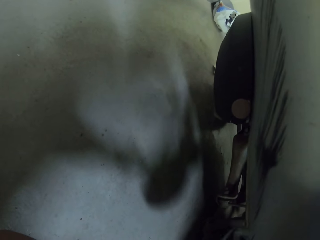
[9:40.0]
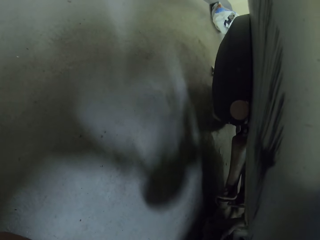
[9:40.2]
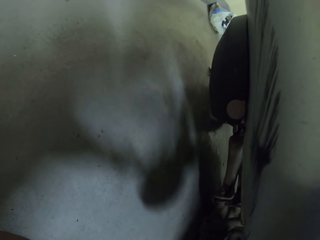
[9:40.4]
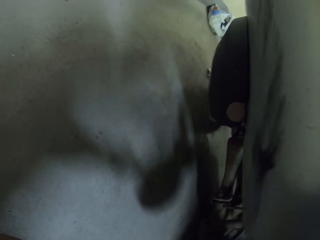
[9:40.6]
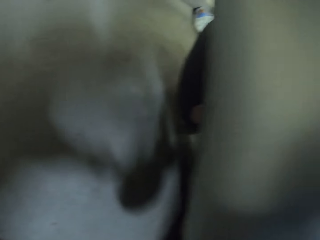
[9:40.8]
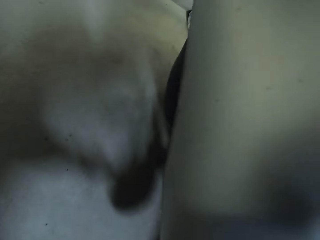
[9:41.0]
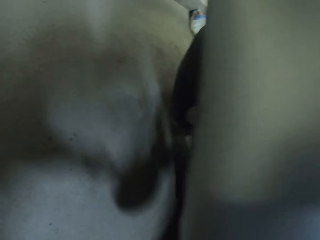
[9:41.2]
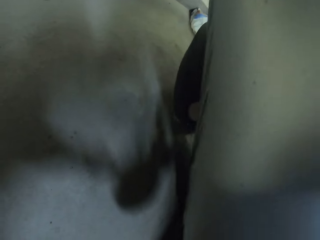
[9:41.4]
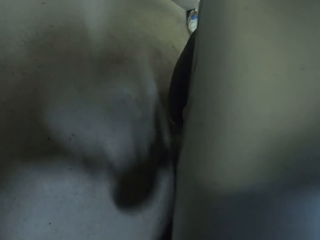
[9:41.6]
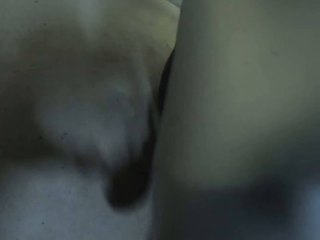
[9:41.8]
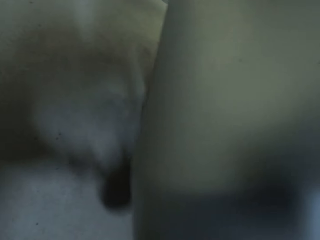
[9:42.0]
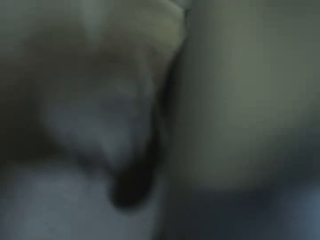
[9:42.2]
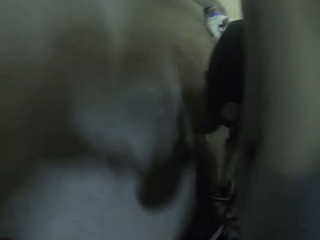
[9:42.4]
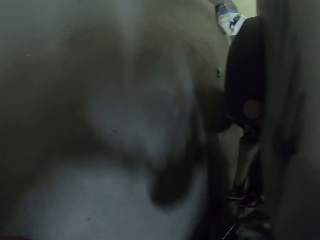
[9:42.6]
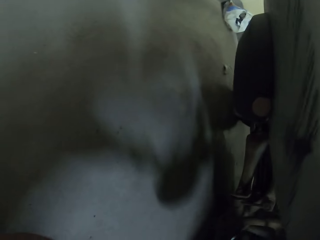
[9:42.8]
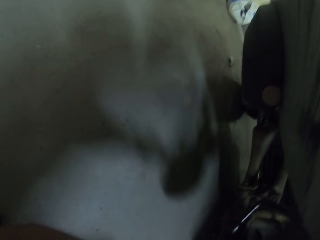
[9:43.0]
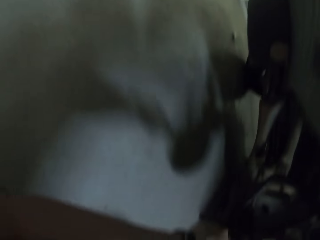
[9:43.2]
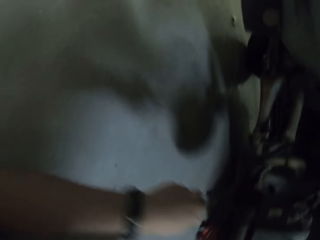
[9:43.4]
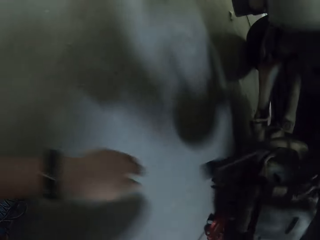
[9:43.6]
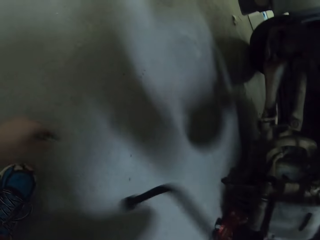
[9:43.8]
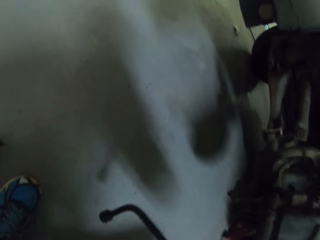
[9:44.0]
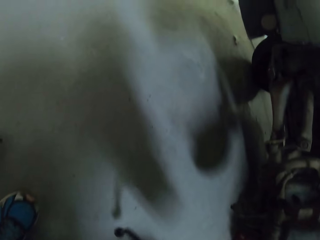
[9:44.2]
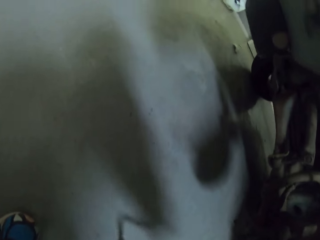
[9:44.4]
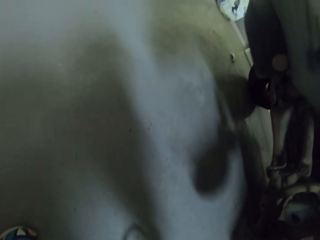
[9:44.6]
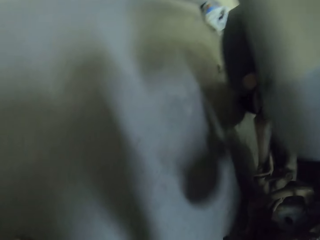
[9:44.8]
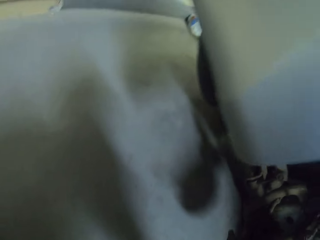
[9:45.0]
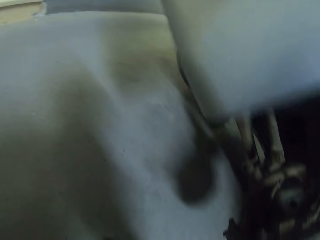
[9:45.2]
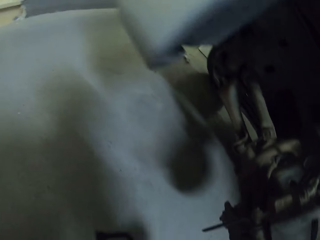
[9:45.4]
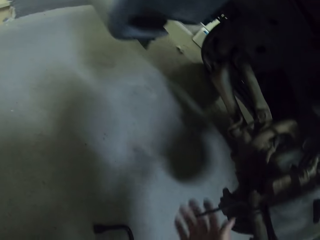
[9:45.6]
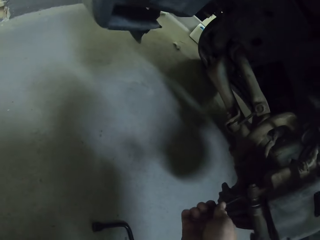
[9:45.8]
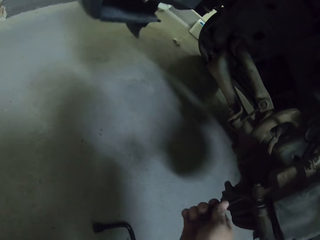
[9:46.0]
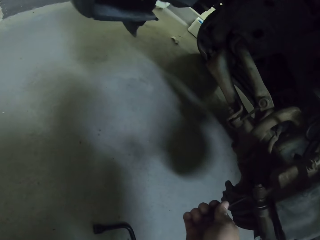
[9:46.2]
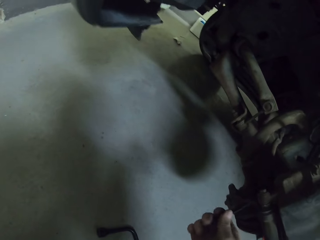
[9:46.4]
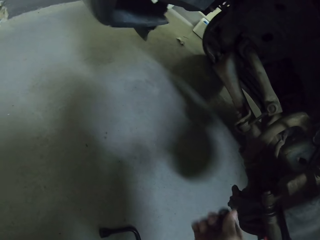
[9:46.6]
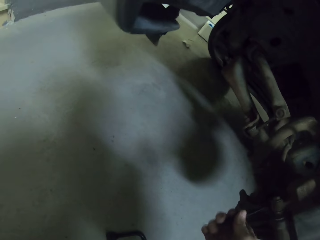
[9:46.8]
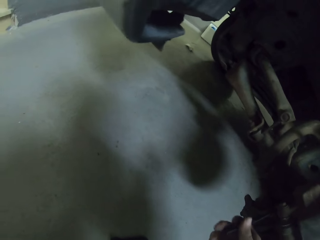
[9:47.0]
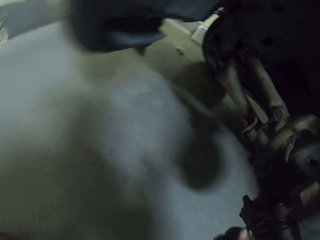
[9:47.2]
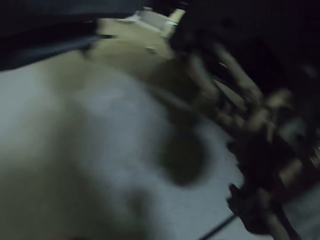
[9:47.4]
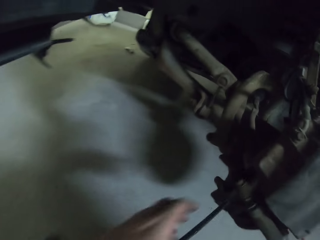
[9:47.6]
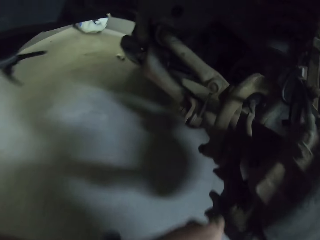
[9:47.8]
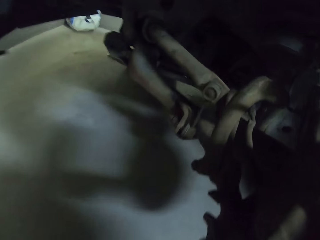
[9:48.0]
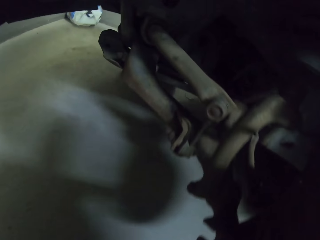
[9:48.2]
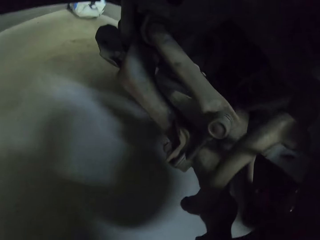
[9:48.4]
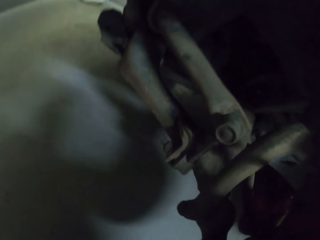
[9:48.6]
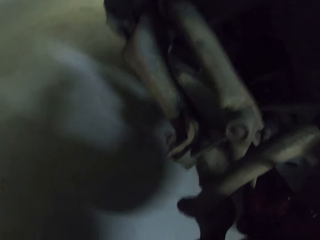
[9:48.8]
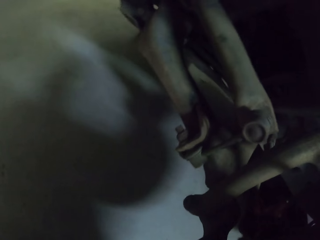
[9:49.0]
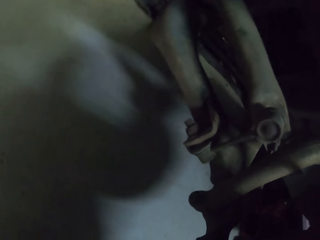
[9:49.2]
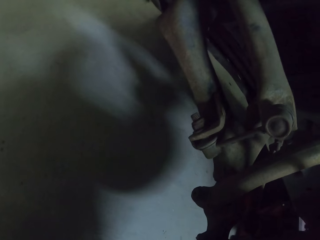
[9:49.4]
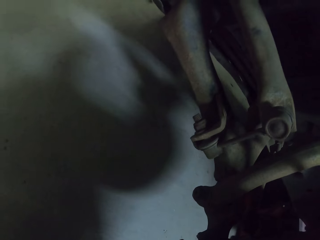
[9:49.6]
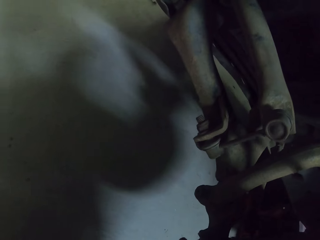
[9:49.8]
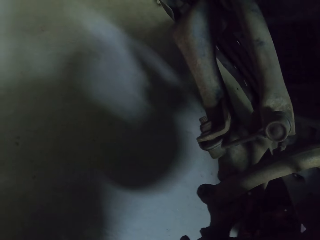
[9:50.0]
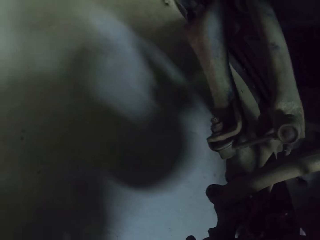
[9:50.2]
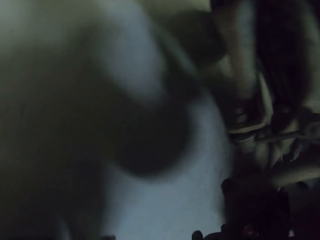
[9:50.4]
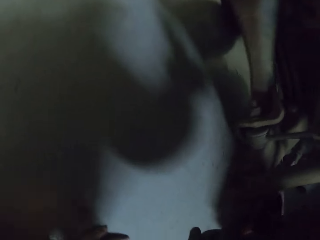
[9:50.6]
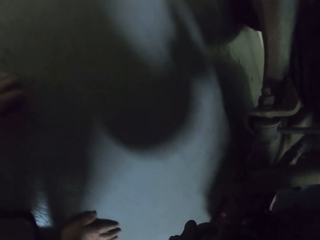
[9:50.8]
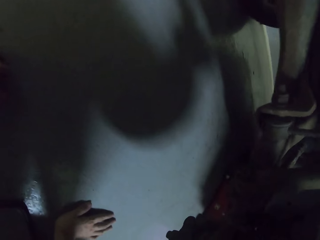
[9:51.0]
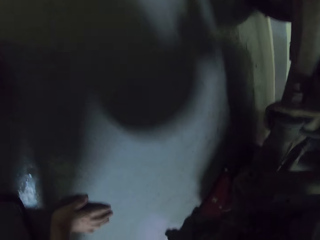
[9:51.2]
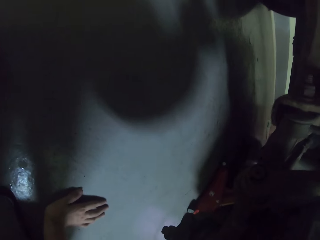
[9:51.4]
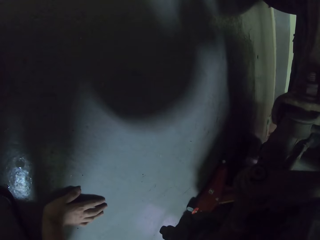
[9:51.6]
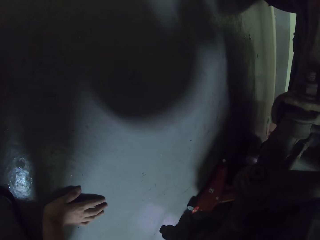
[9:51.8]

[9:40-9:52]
The camera wearer loosens the car nut with a spanner.

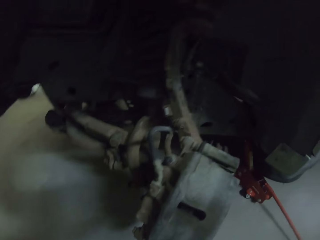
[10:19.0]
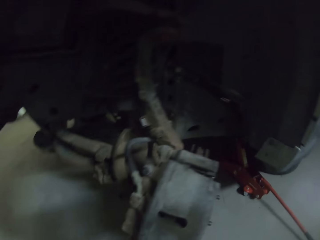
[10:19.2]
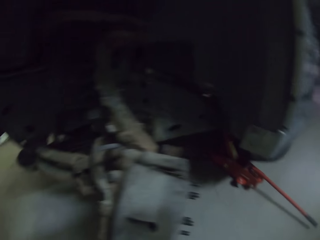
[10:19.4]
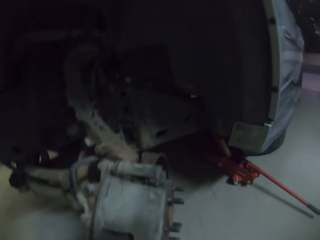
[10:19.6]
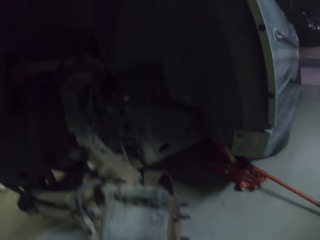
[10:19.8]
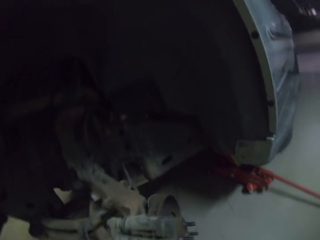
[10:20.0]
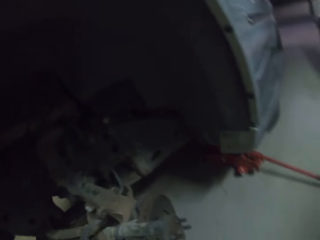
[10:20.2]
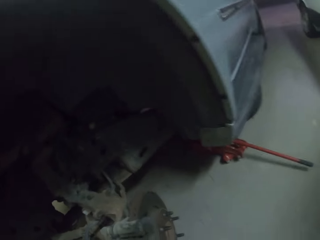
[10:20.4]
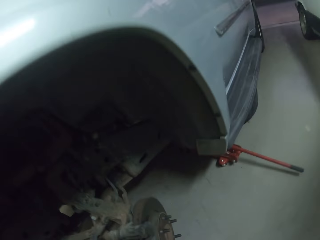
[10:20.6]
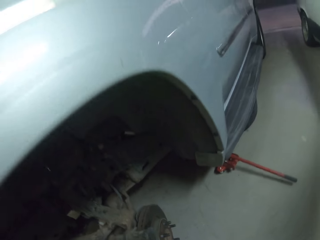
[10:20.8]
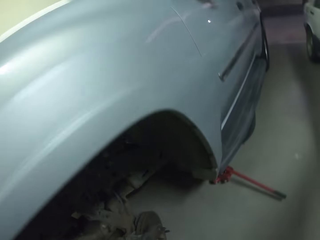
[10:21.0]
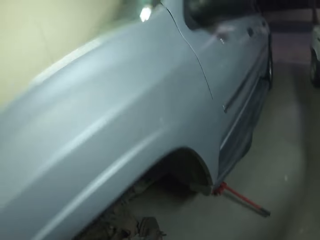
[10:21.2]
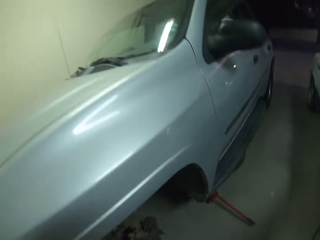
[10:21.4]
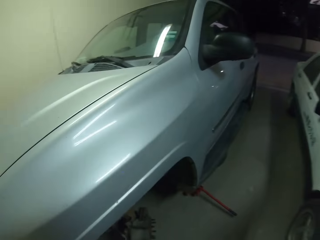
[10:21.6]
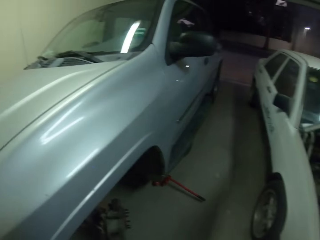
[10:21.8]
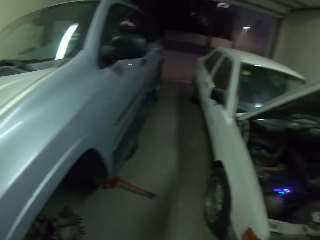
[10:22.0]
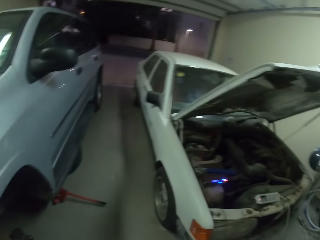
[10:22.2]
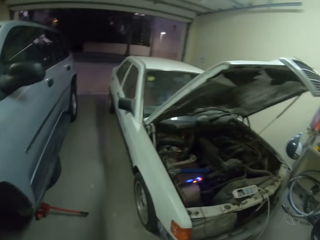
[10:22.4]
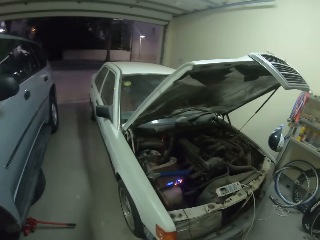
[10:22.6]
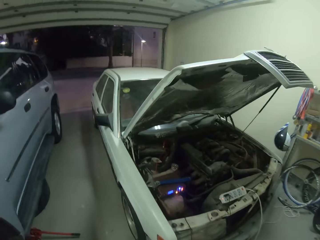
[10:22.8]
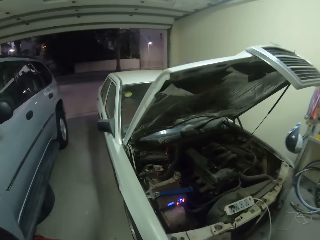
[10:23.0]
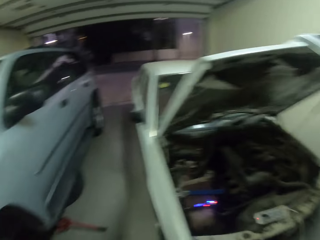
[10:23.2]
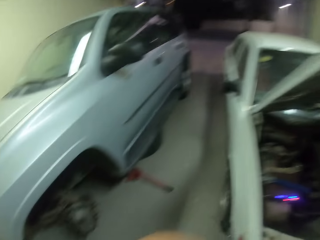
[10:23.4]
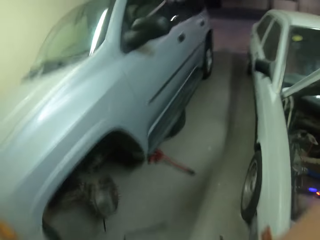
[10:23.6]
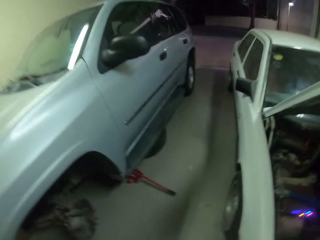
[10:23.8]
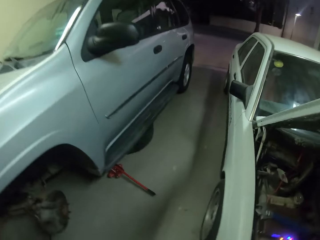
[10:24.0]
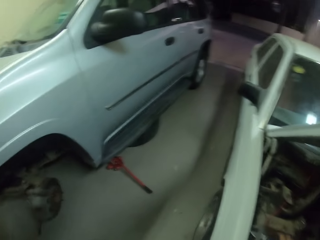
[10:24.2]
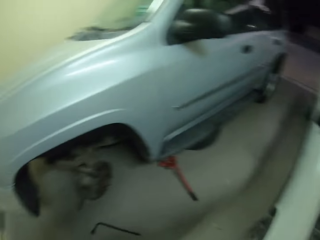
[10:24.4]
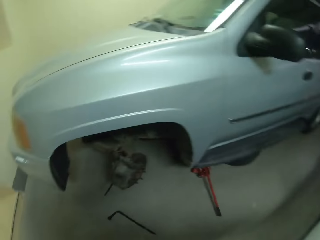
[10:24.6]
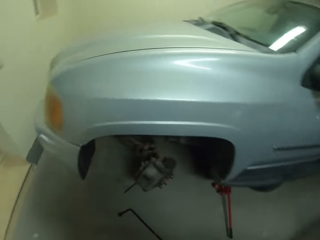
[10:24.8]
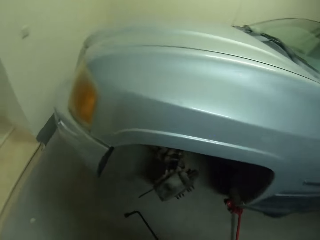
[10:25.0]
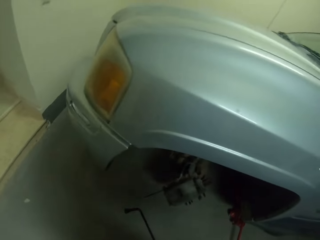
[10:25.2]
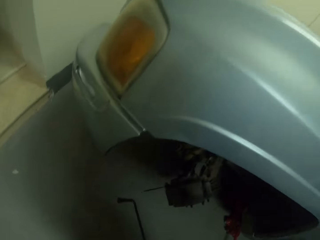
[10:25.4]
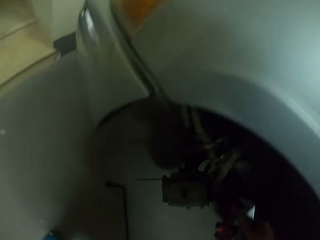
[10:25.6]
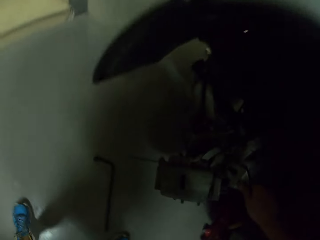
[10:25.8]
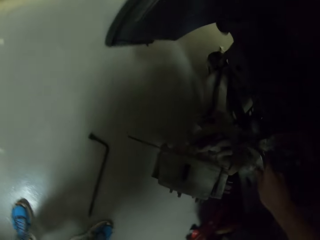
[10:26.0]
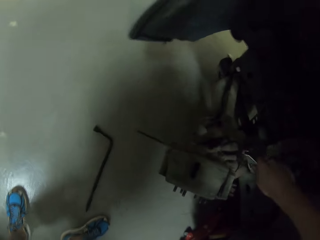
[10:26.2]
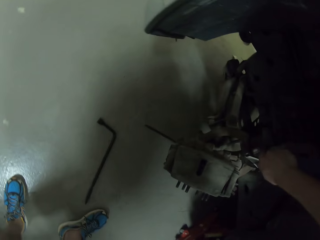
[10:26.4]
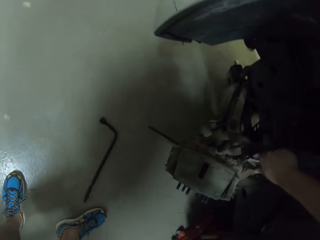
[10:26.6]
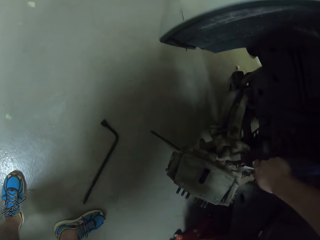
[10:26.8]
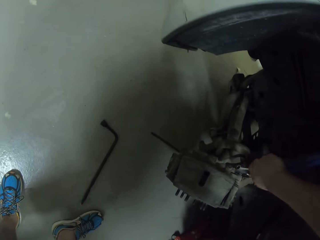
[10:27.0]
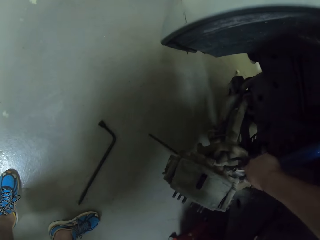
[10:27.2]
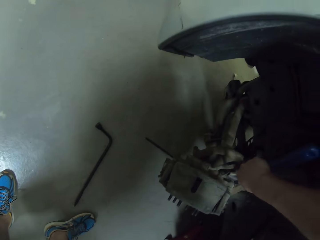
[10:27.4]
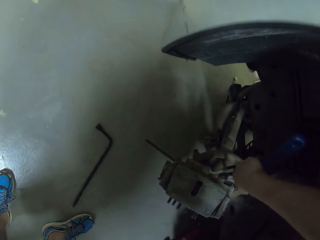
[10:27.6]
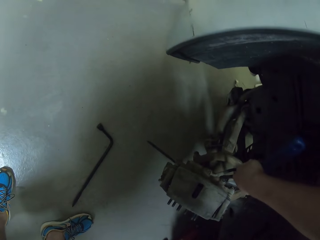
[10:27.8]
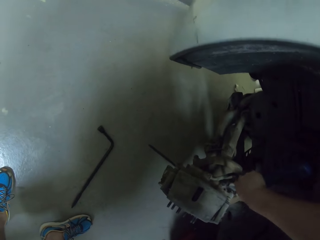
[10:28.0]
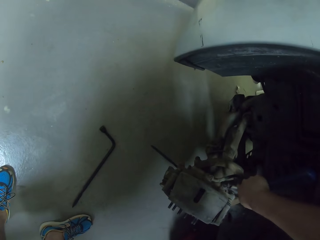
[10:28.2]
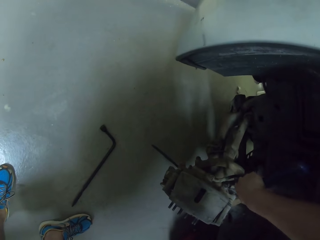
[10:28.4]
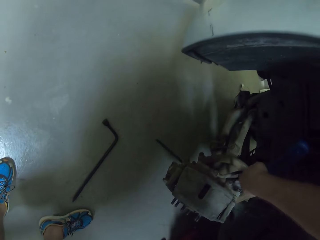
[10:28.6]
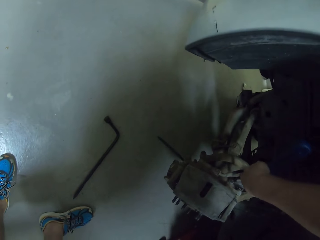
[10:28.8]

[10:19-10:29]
The camera wearer looks around the garage. They stand to change a different spanner. They loosen the car nut with the spanner.
